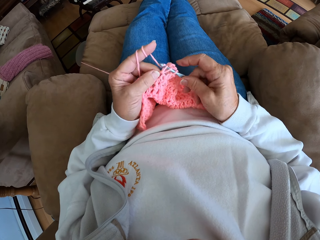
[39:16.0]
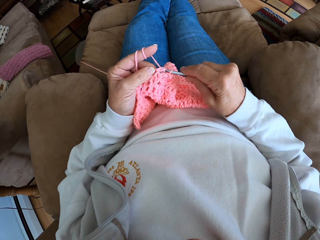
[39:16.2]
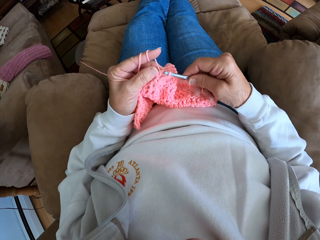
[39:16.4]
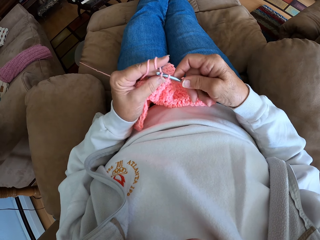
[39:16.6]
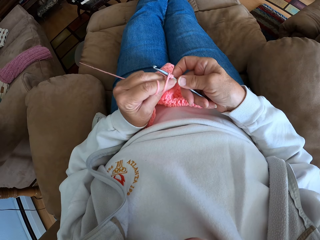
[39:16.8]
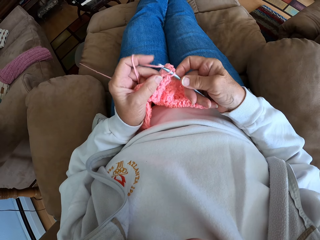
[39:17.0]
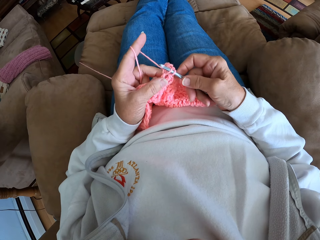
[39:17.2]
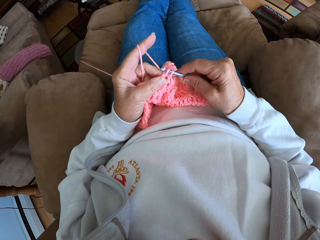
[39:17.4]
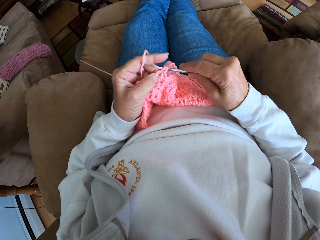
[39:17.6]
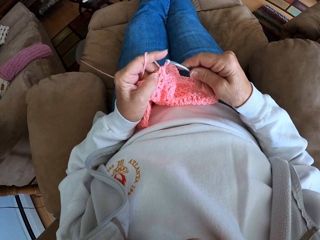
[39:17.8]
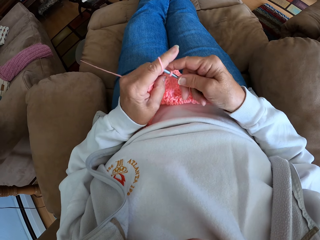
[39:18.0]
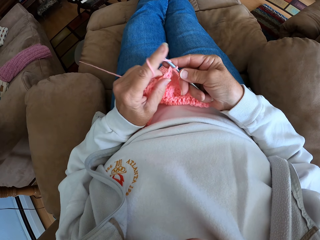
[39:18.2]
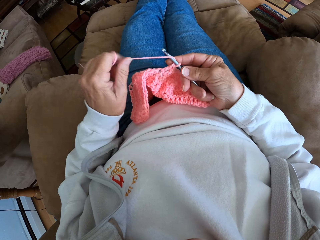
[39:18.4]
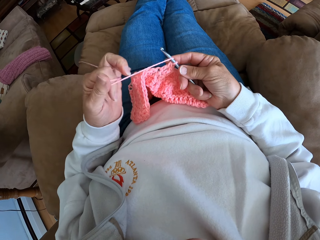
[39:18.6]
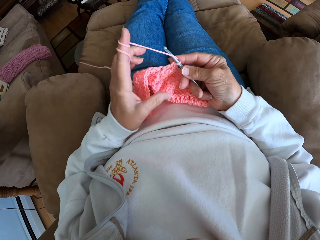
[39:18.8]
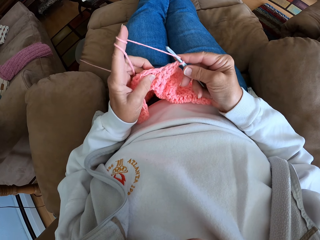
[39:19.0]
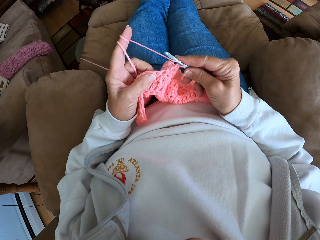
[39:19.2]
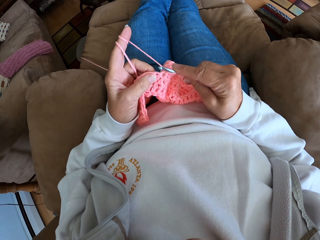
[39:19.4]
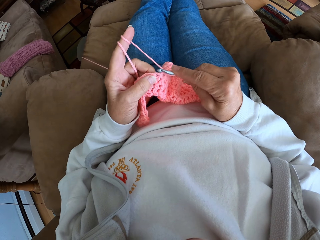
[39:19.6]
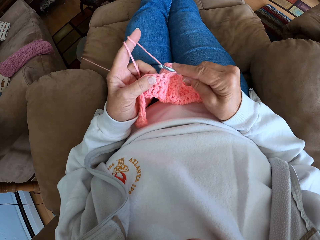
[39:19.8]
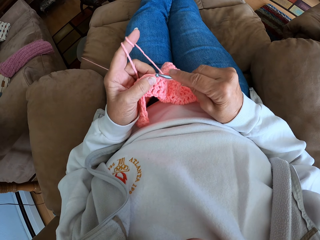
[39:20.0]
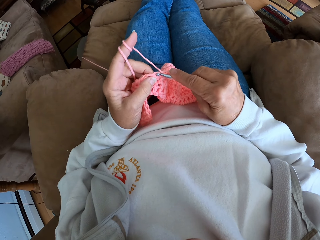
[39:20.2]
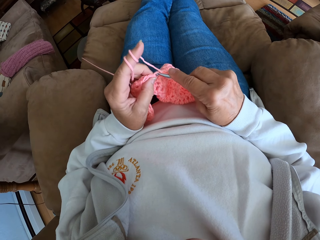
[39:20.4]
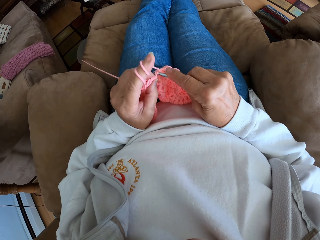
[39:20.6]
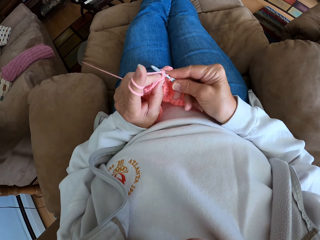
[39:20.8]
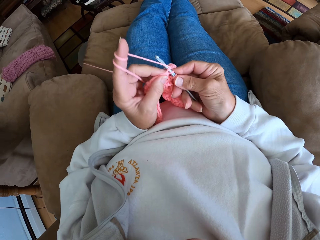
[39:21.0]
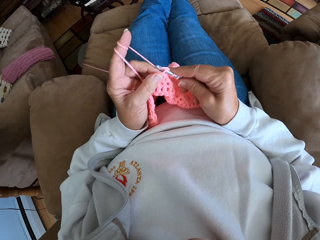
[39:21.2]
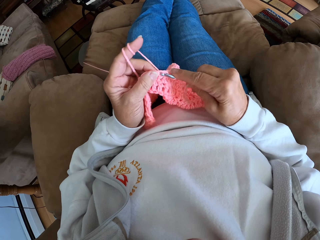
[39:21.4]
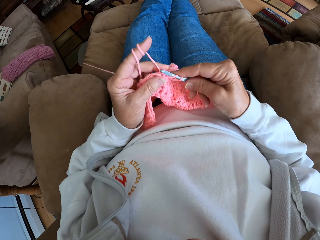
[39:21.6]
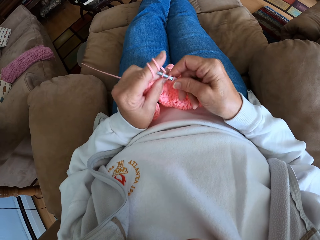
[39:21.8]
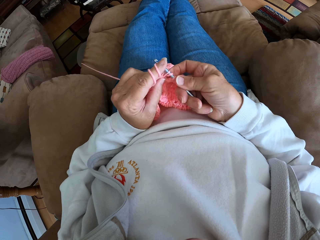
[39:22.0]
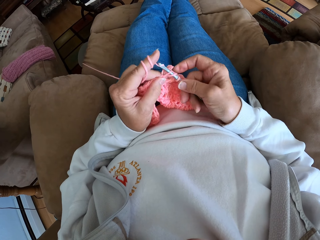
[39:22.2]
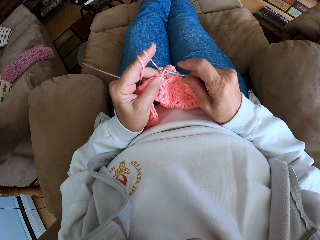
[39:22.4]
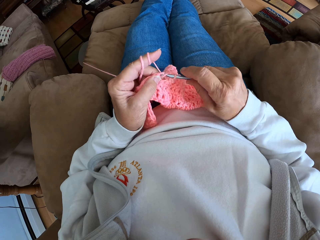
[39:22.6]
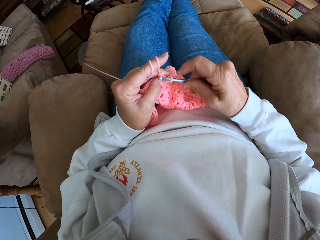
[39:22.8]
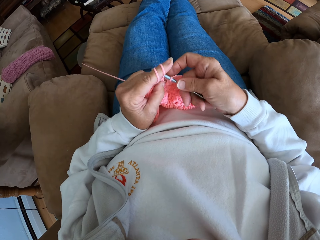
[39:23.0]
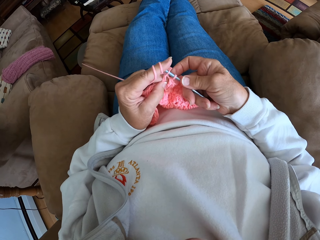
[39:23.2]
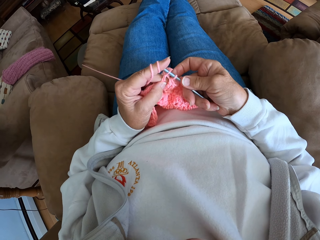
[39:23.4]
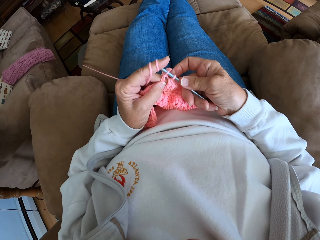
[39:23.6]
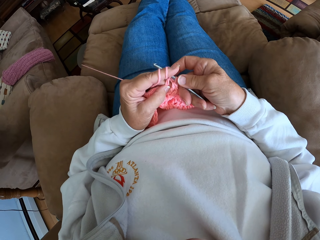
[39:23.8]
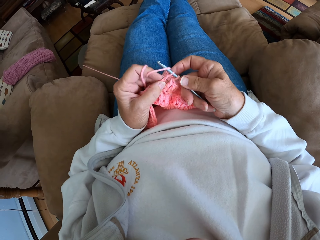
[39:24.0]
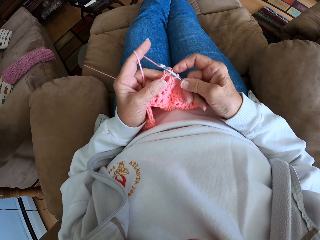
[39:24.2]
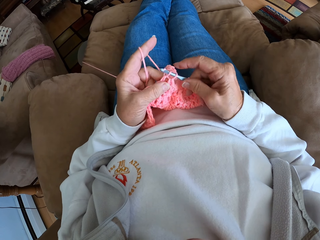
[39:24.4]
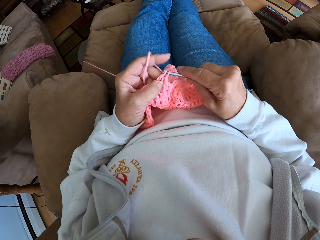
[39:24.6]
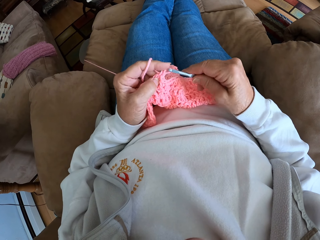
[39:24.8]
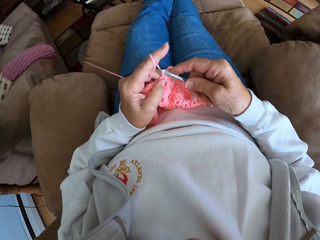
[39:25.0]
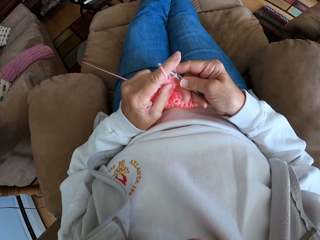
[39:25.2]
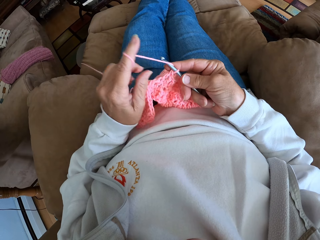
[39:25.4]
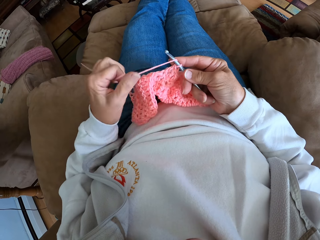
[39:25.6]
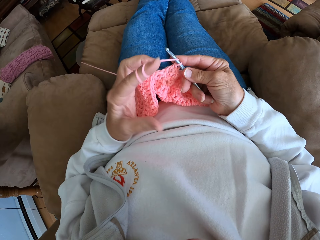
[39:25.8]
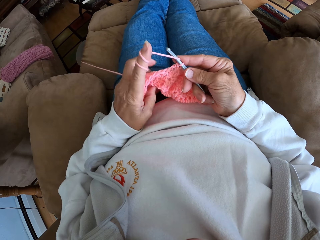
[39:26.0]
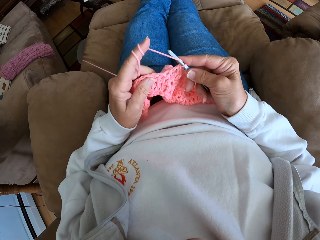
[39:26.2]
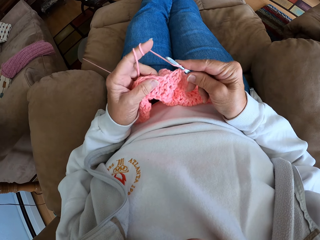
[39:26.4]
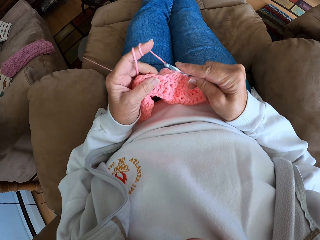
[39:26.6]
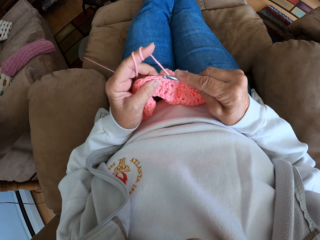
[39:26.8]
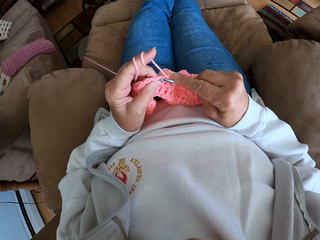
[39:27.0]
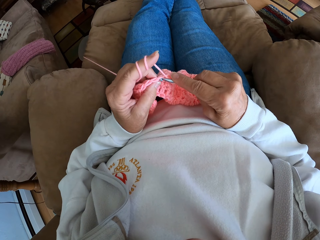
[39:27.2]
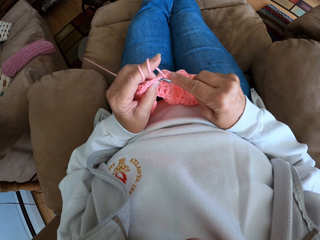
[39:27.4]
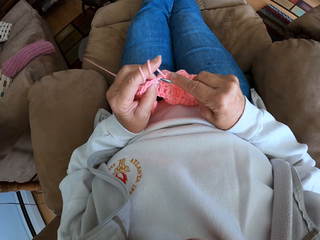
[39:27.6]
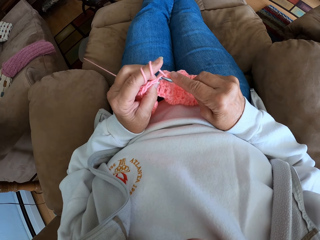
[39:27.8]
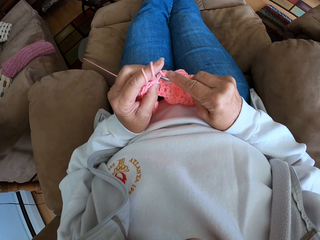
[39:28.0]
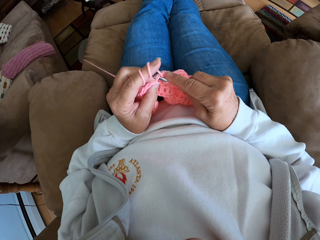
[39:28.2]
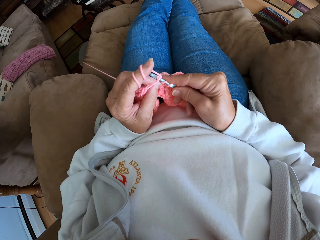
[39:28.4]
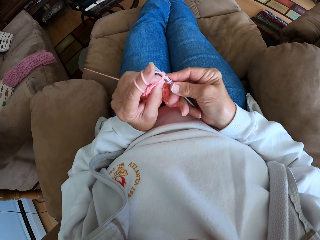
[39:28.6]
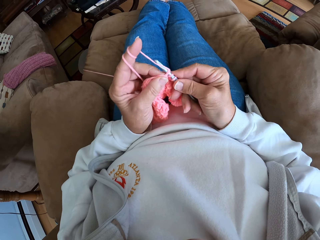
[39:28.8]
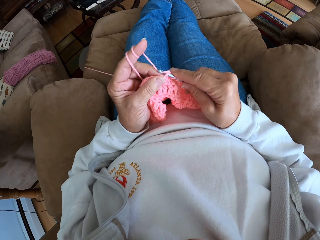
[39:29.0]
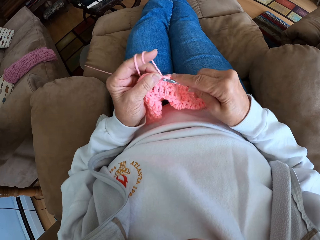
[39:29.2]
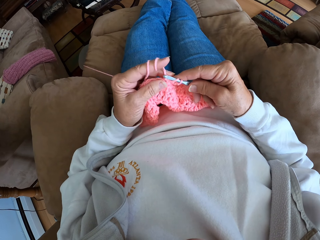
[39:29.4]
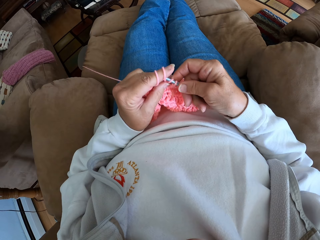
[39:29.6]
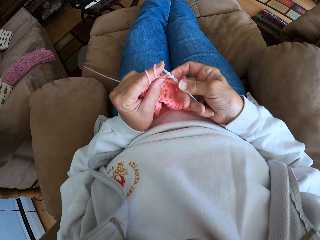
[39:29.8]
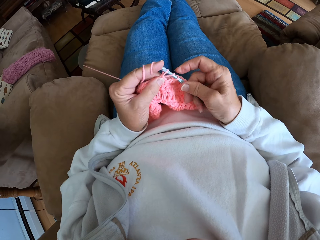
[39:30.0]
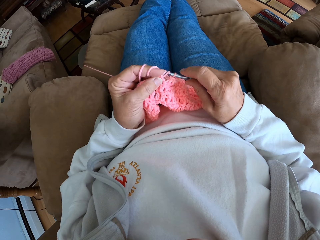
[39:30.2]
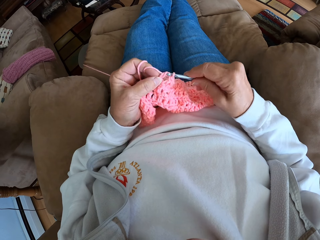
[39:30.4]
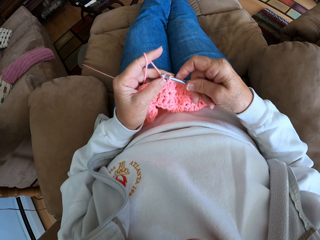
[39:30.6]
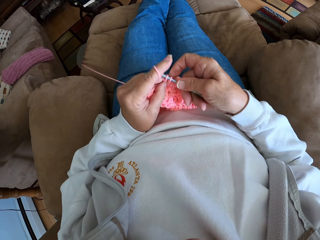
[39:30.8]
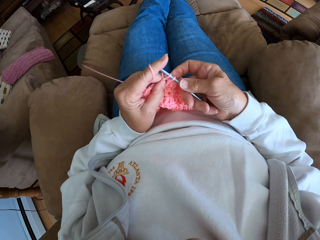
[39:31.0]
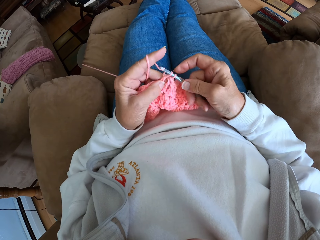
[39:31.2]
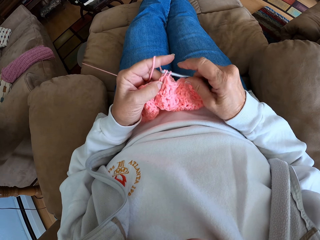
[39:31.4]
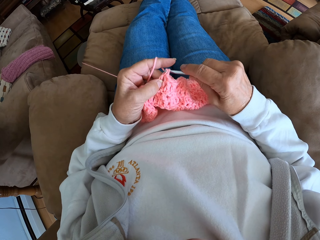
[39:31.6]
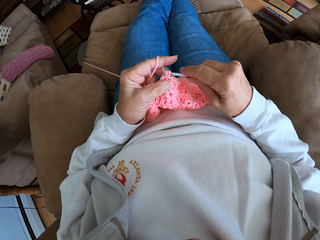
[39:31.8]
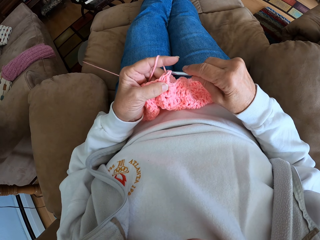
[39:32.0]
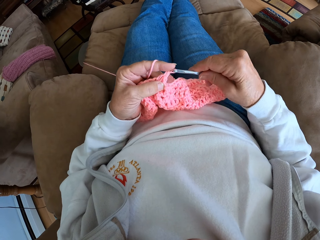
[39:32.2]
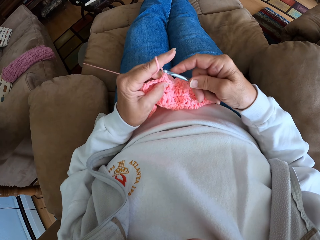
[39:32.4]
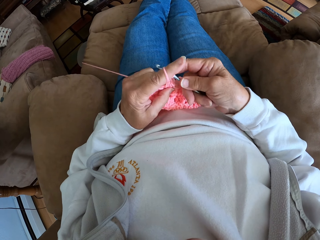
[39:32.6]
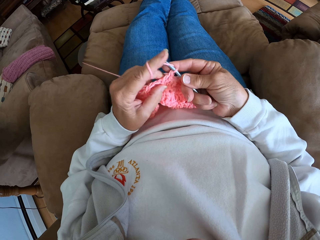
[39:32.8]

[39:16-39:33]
The camera wearer rolls more yarn on her left finger. She crochets the garment with the yarn and the crochet hook. She rolls more yarn on her left finger and crochets the garment with the yarn and the crochet hook.
